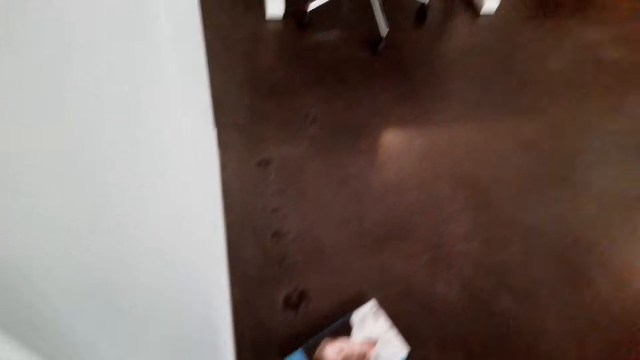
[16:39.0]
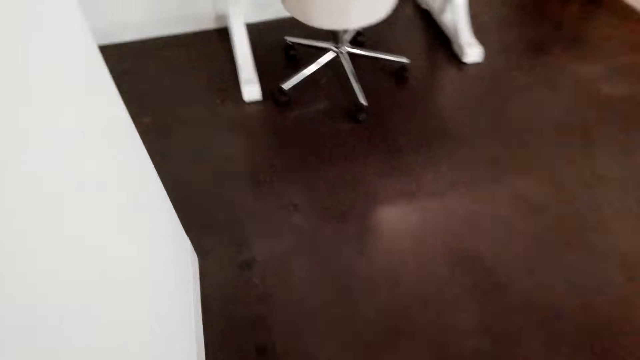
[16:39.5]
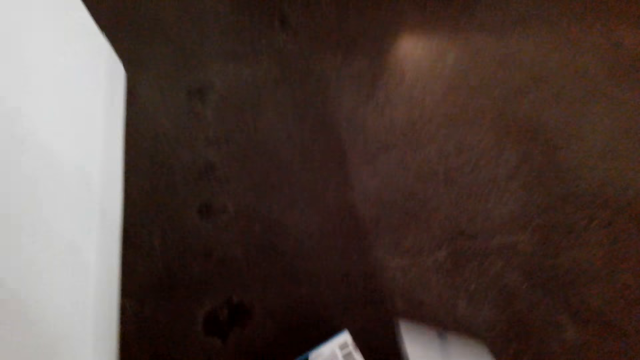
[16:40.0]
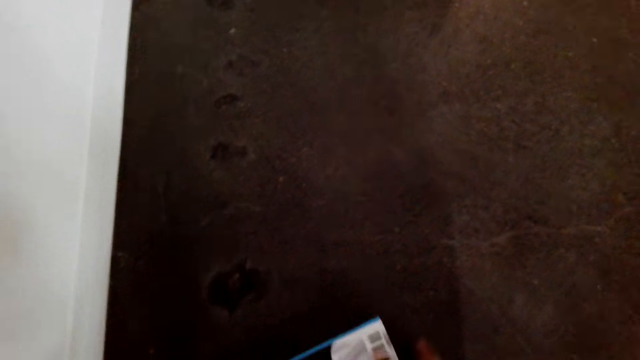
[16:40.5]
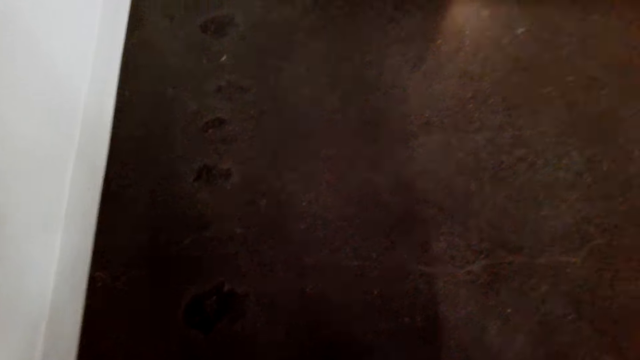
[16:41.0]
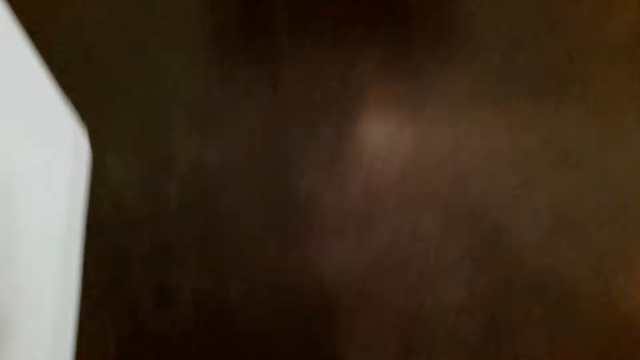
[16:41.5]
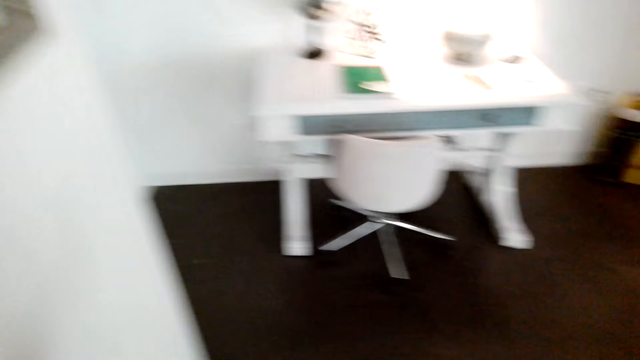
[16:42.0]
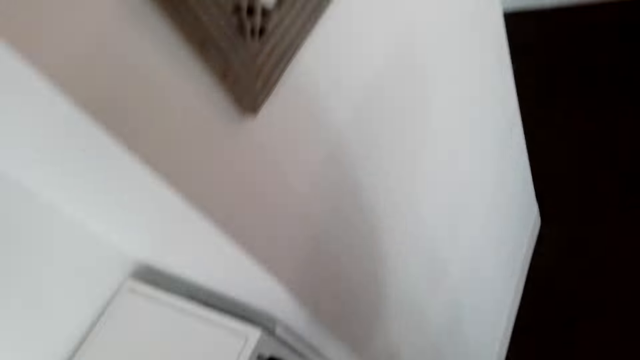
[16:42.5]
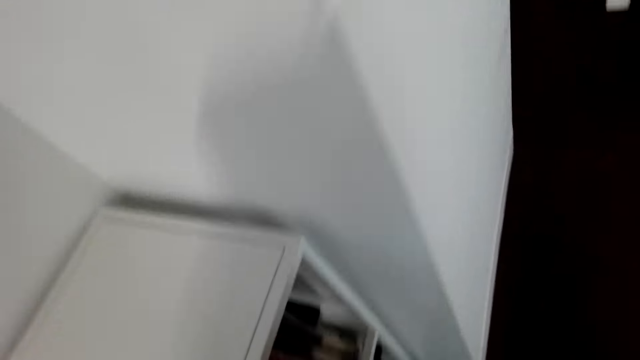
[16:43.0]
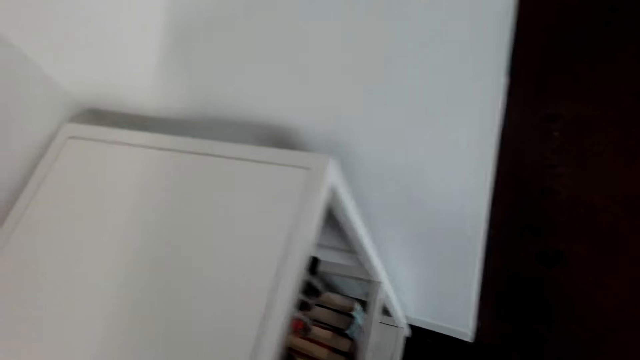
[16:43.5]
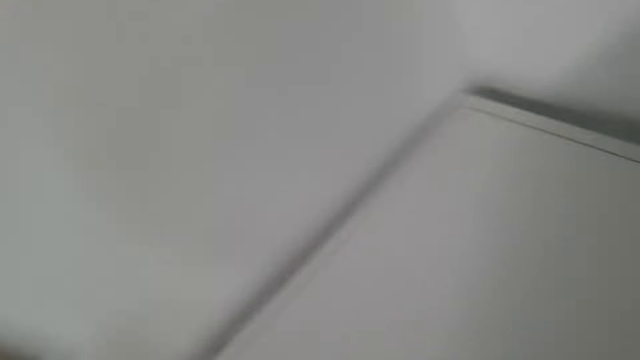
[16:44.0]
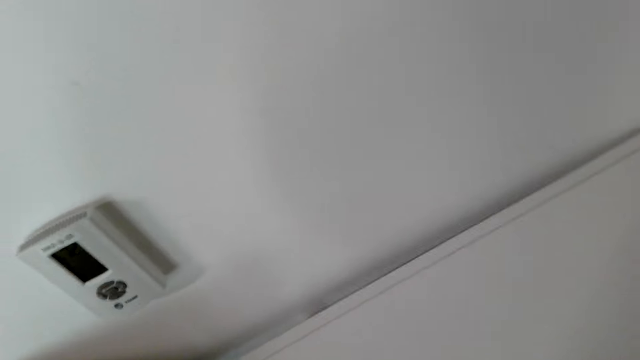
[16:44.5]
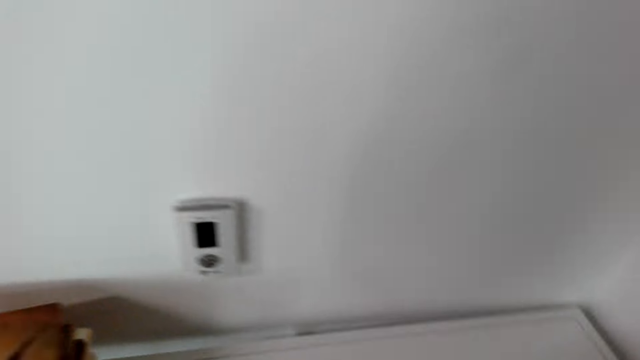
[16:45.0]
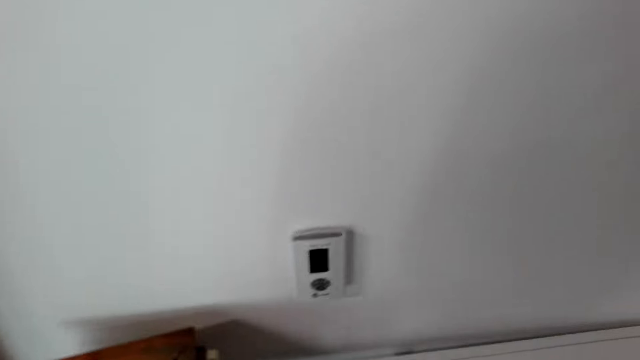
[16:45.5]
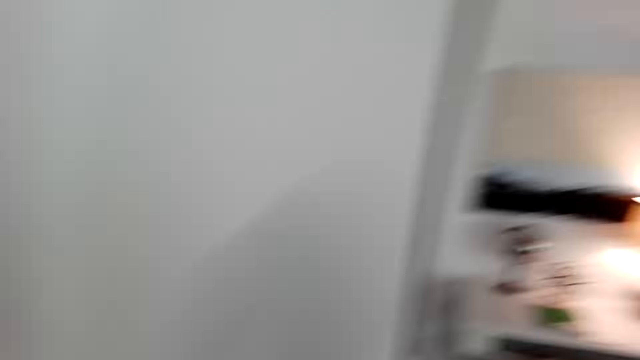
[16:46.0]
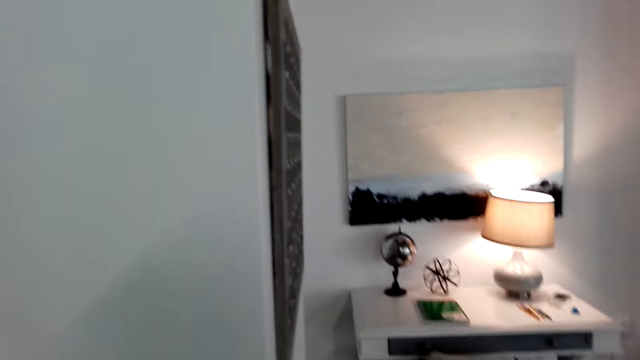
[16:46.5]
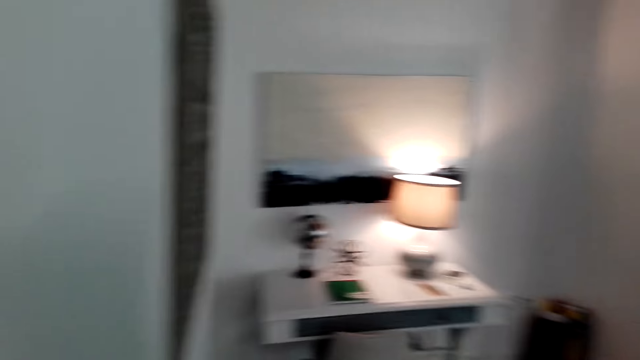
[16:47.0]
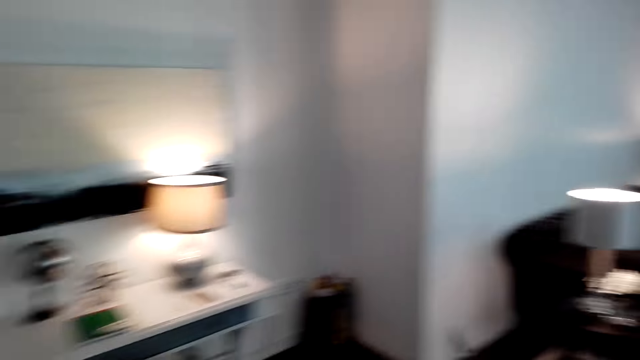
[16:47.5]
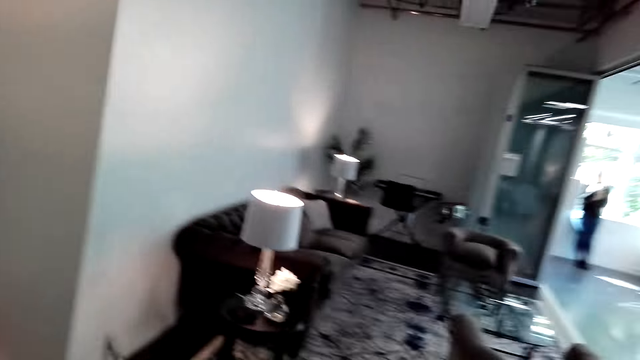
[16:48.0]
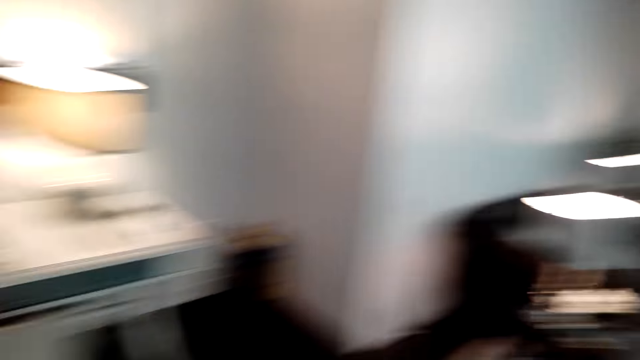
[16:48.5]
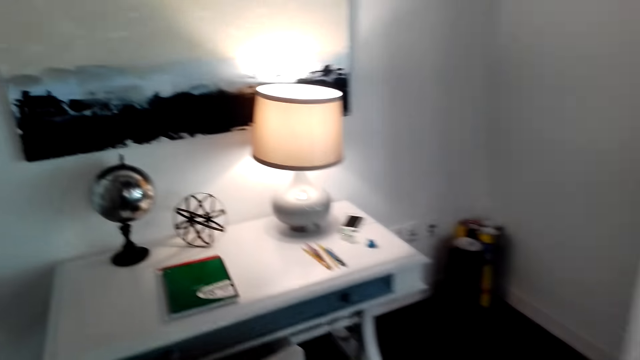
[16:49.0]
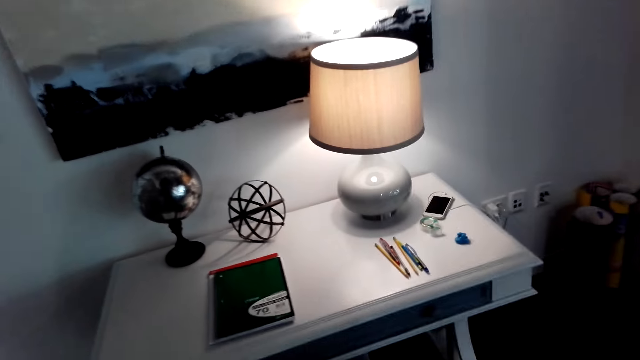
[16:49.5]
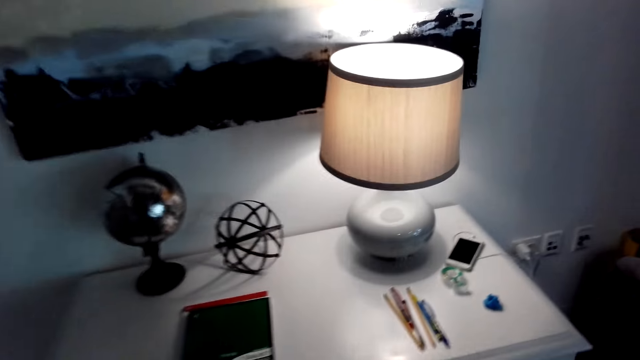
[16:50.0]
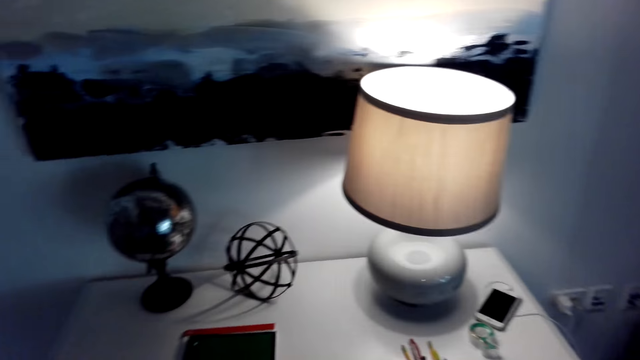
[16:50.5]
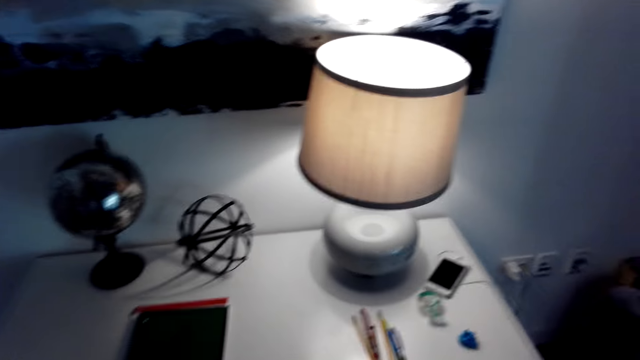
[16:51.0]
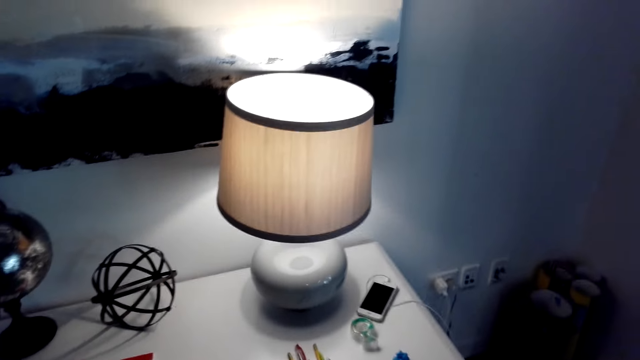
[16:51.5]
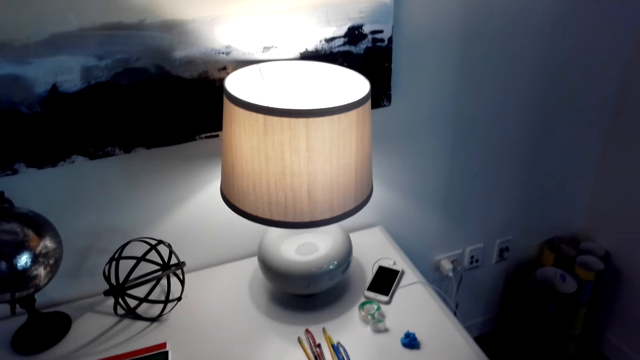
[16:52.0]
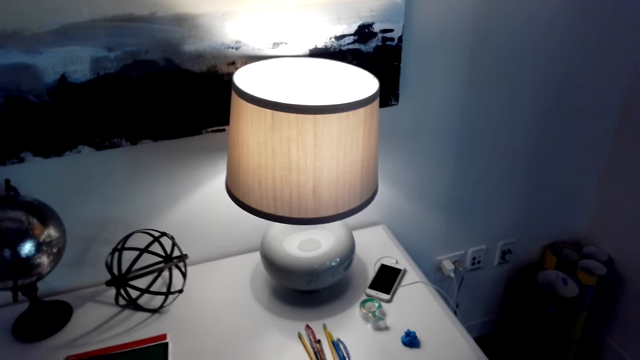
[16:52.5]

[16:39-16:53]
The camera wearer picks up the book. They move around the room. They look around the room.

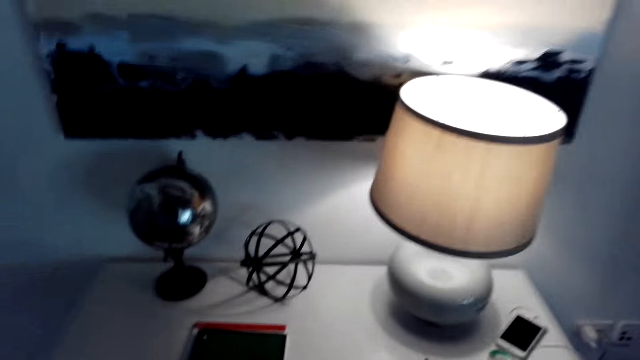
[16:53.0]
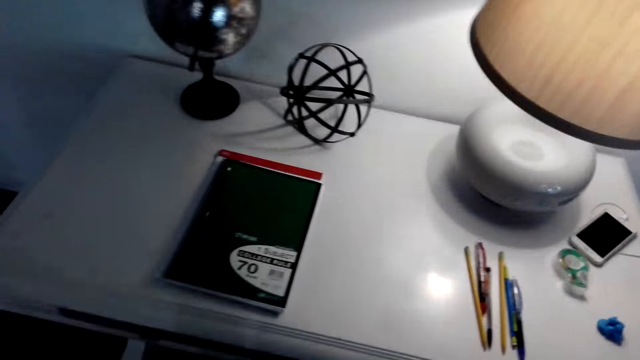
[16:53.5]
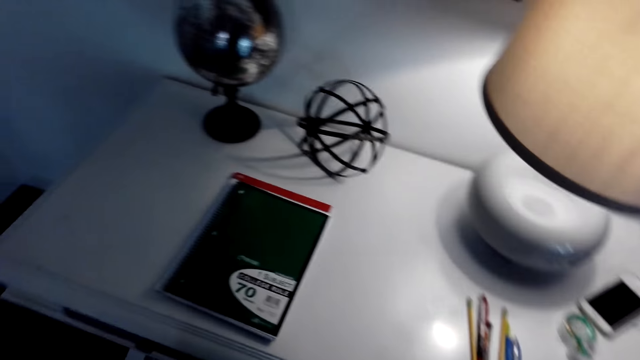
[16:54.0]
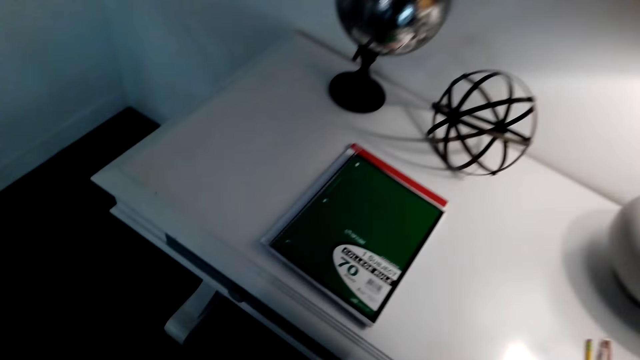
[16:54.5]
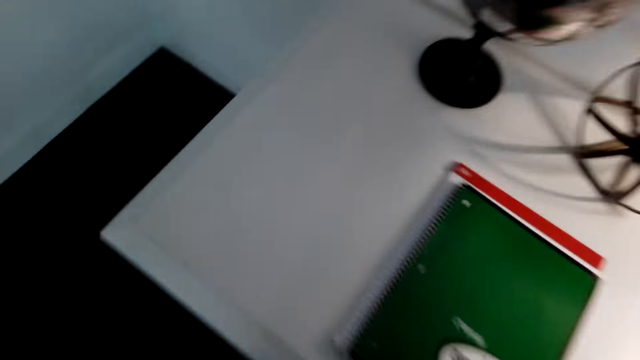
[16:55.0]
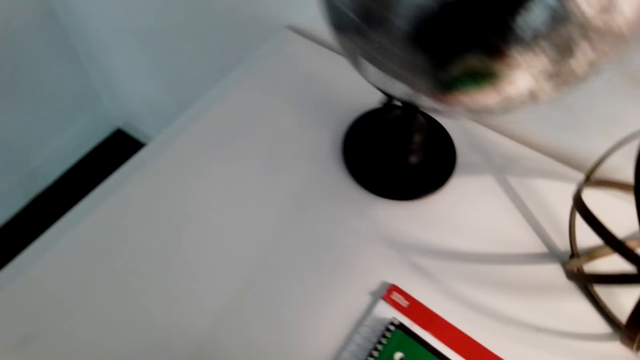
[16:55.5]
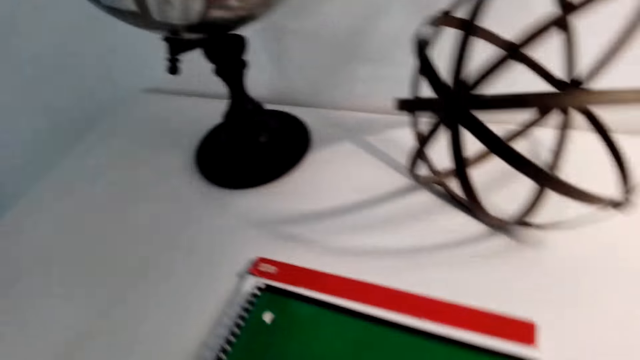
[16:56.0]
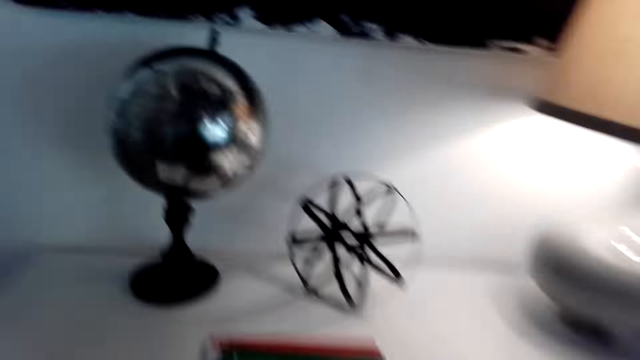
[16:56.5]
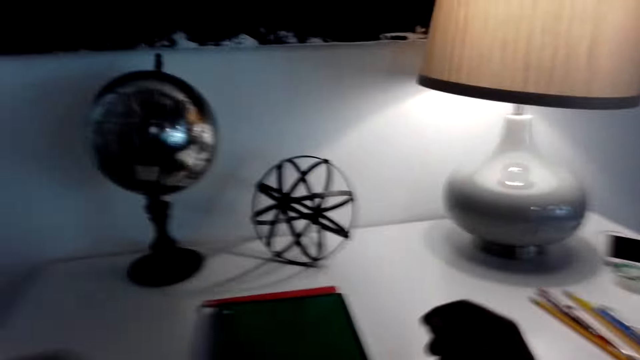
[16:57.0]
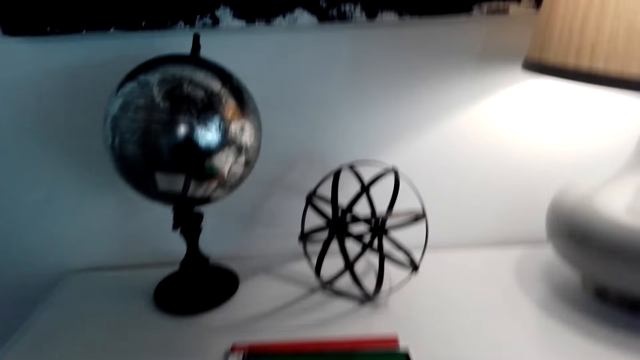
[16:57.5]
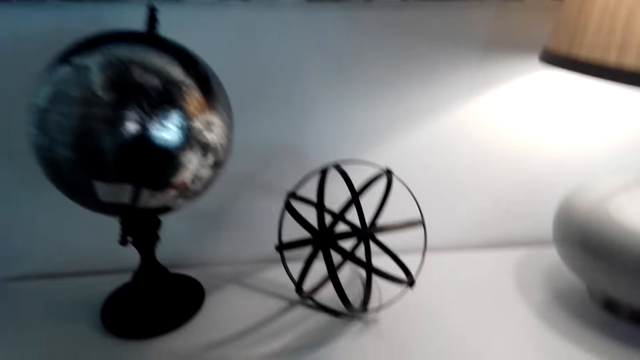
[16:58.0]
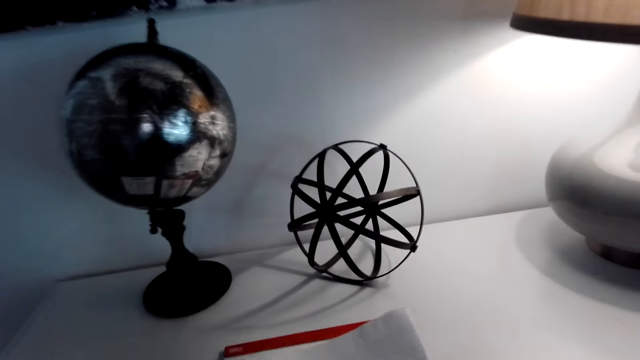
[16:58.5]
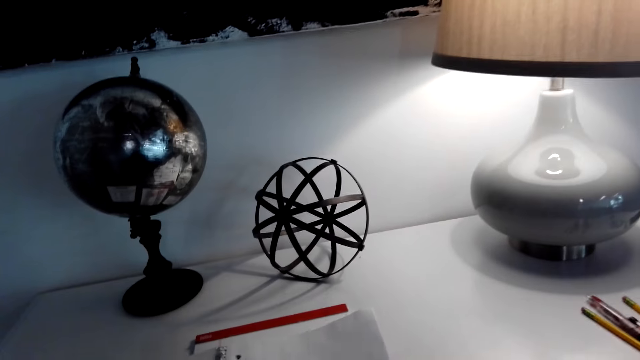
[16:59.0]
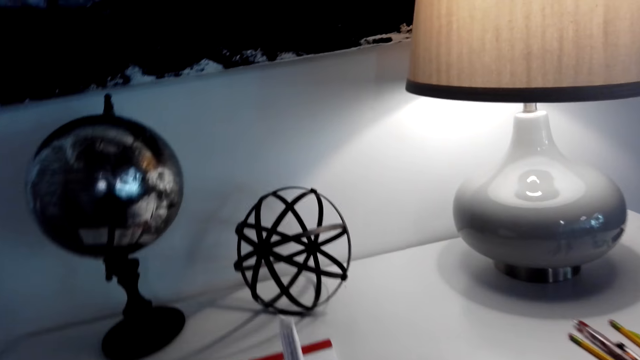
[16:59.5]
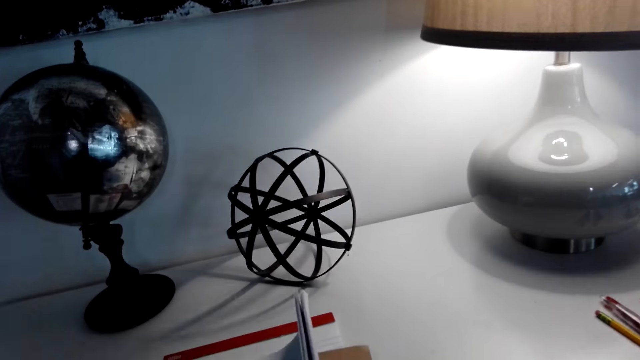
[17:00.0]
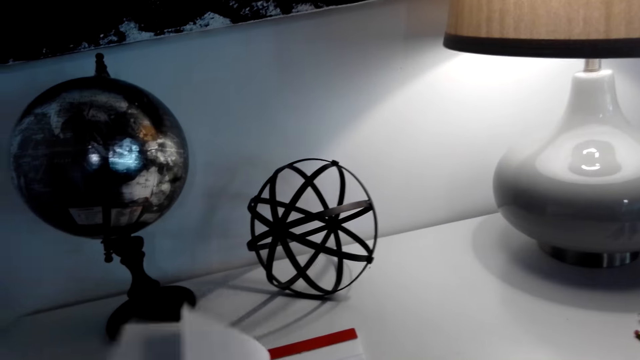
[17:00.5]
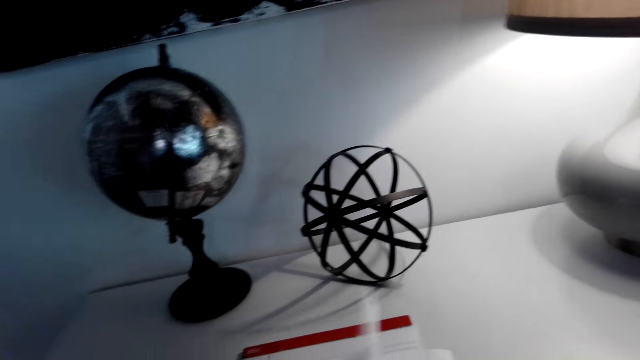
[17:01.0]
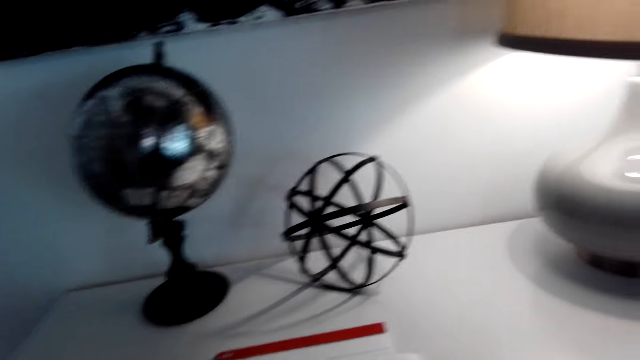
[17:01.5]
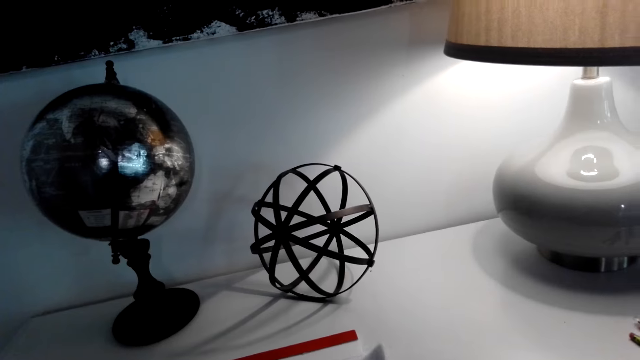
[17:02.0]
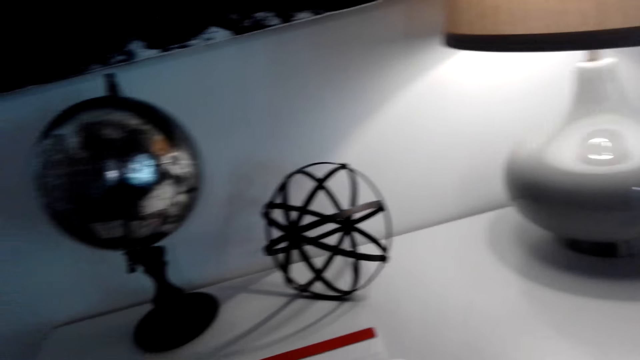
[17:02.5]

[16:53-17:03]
The camera wearer sits down. They open the book and flip to another page.
